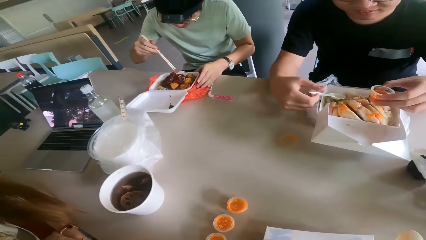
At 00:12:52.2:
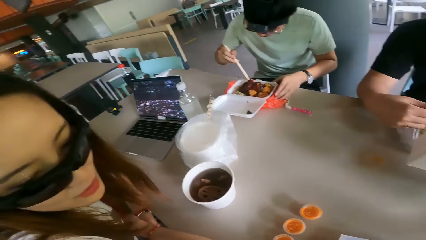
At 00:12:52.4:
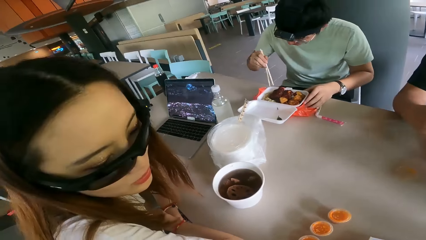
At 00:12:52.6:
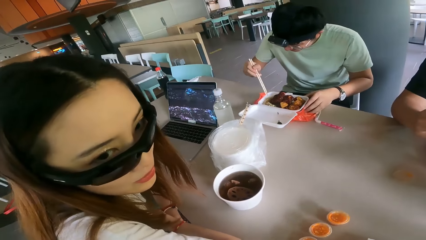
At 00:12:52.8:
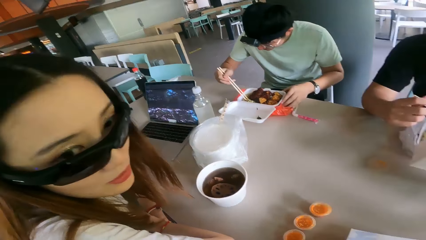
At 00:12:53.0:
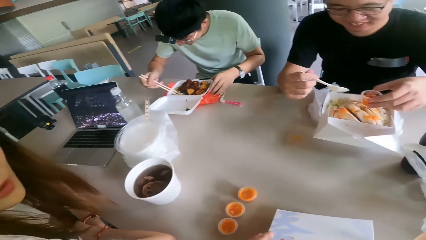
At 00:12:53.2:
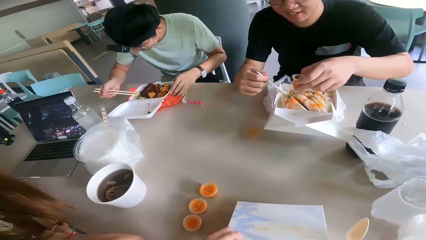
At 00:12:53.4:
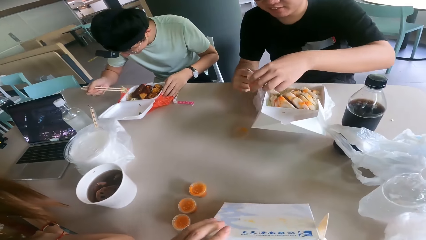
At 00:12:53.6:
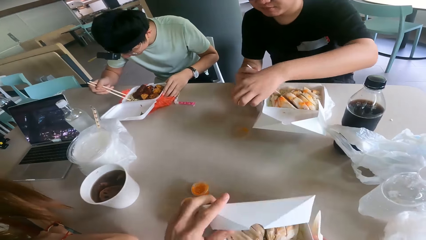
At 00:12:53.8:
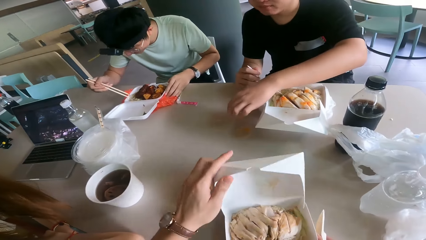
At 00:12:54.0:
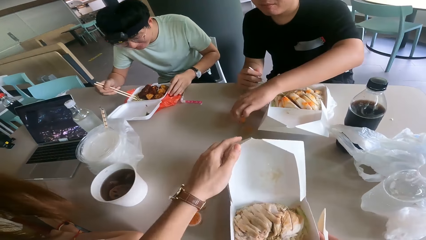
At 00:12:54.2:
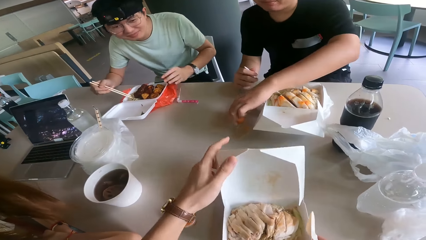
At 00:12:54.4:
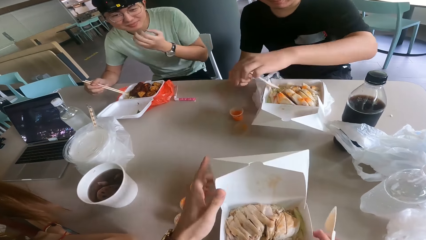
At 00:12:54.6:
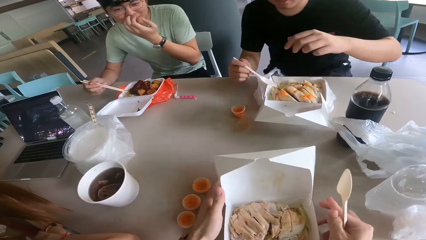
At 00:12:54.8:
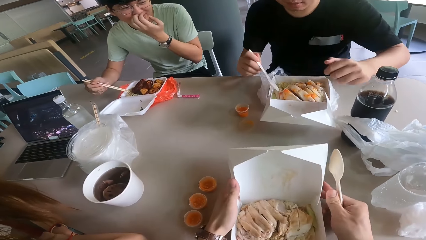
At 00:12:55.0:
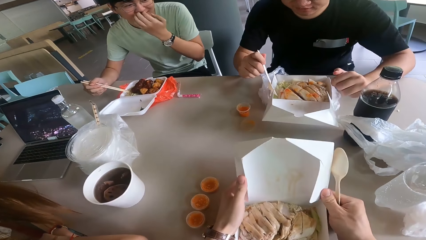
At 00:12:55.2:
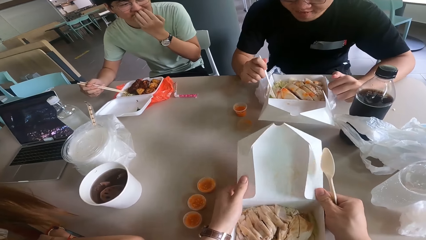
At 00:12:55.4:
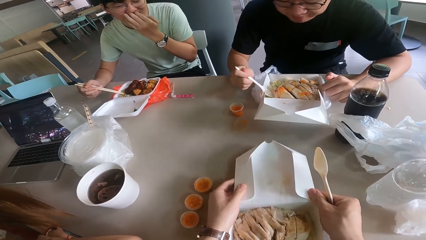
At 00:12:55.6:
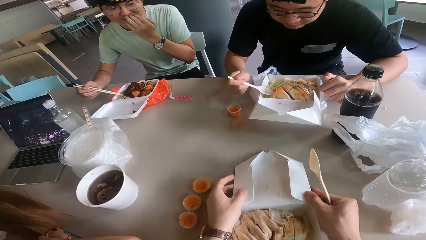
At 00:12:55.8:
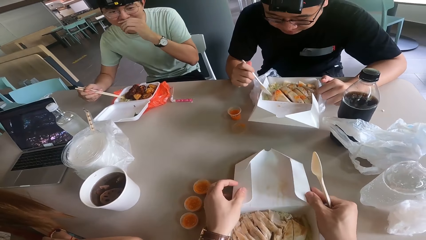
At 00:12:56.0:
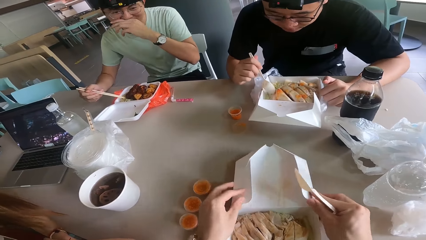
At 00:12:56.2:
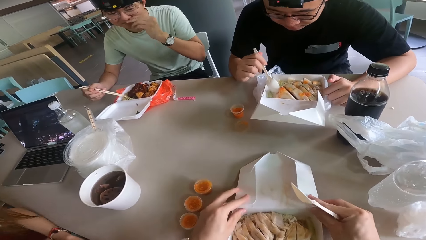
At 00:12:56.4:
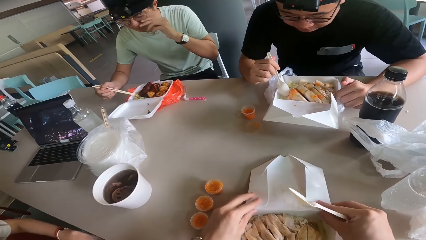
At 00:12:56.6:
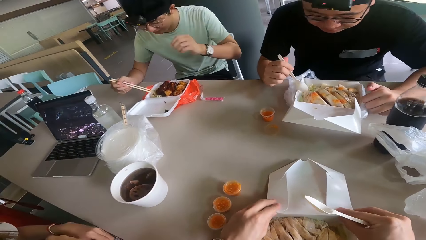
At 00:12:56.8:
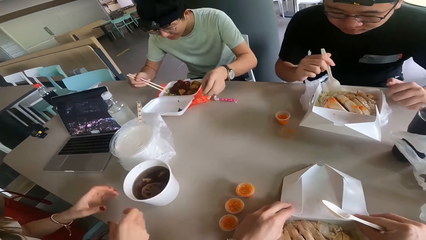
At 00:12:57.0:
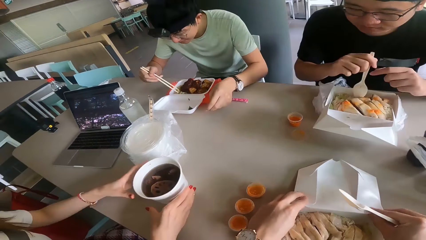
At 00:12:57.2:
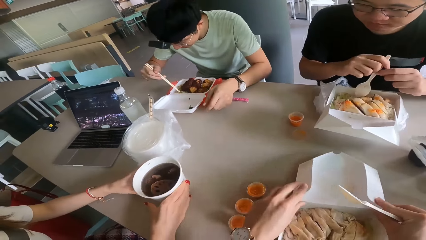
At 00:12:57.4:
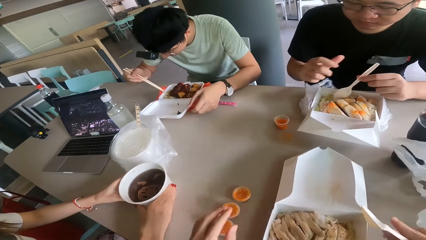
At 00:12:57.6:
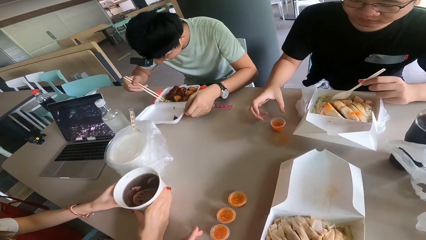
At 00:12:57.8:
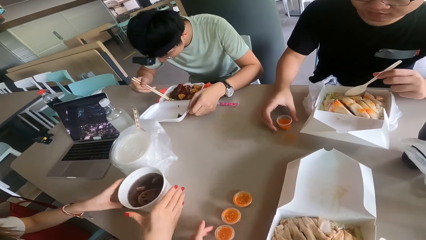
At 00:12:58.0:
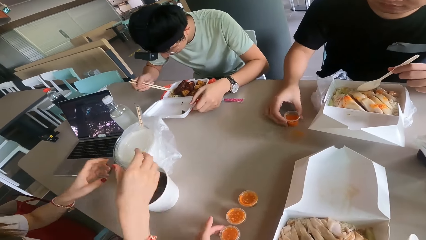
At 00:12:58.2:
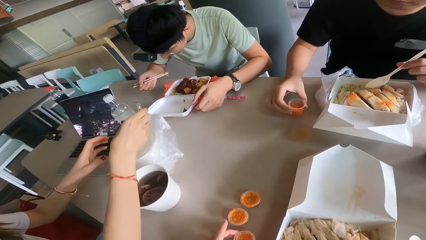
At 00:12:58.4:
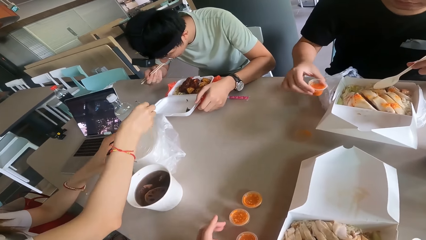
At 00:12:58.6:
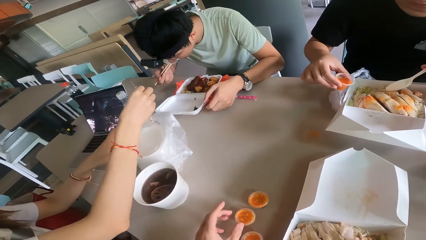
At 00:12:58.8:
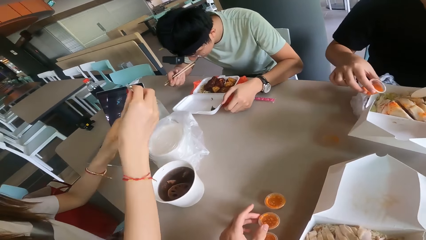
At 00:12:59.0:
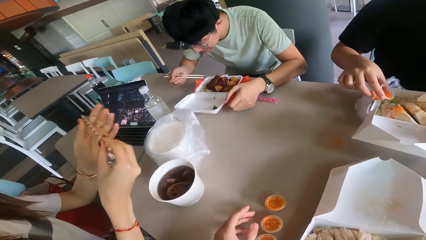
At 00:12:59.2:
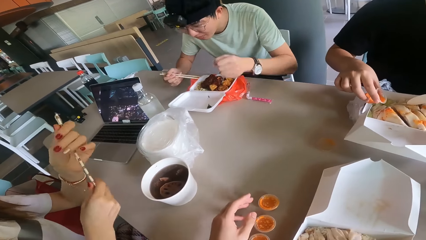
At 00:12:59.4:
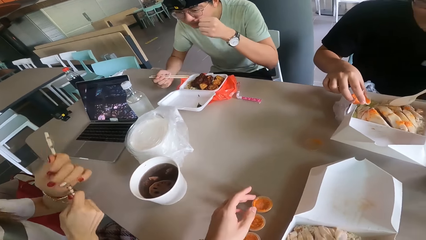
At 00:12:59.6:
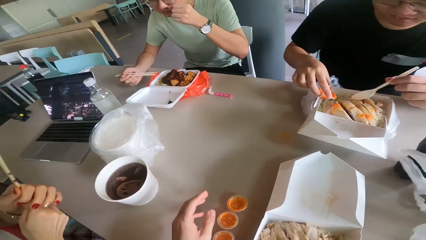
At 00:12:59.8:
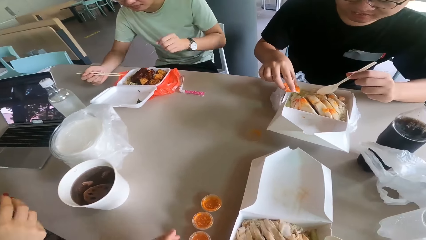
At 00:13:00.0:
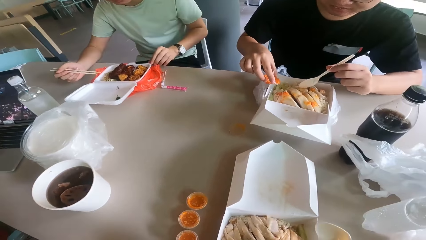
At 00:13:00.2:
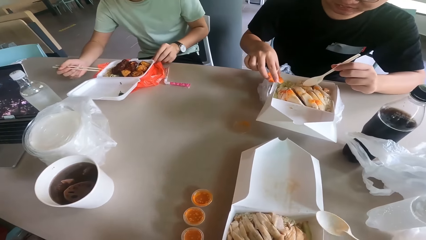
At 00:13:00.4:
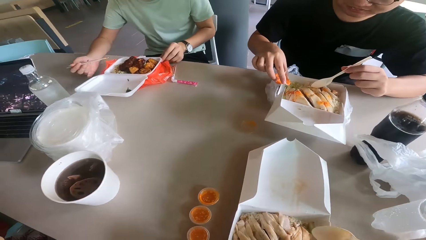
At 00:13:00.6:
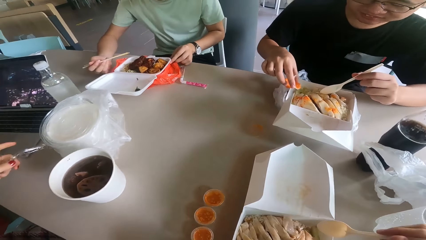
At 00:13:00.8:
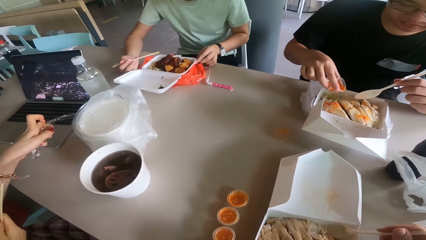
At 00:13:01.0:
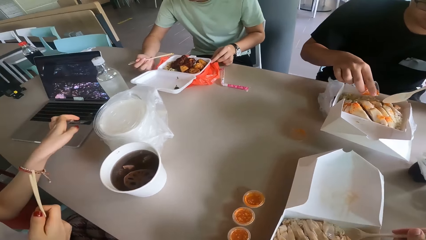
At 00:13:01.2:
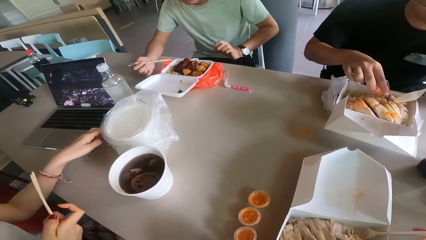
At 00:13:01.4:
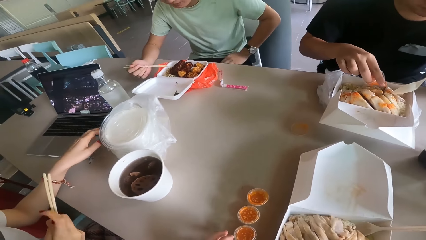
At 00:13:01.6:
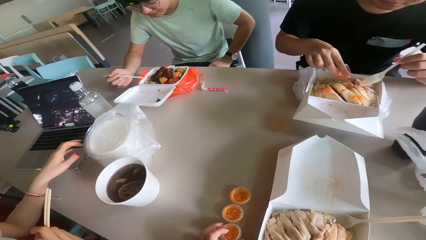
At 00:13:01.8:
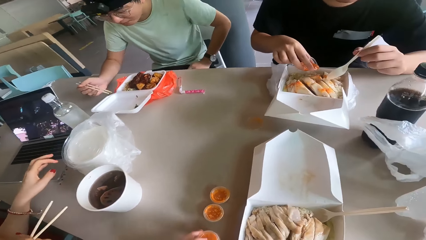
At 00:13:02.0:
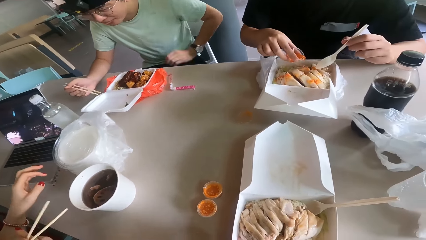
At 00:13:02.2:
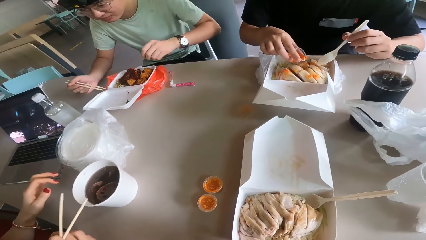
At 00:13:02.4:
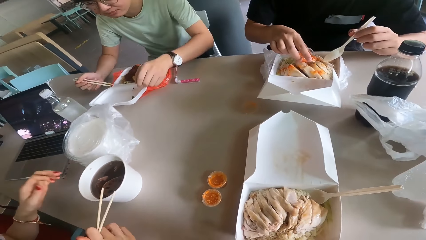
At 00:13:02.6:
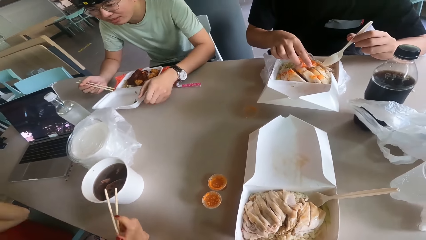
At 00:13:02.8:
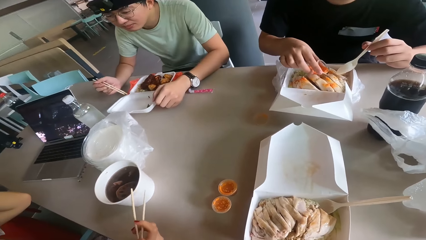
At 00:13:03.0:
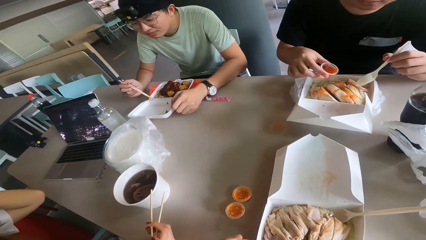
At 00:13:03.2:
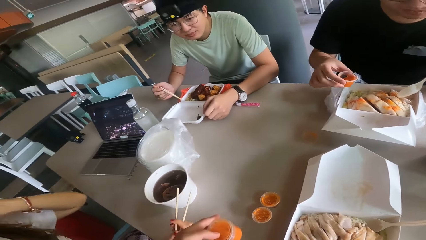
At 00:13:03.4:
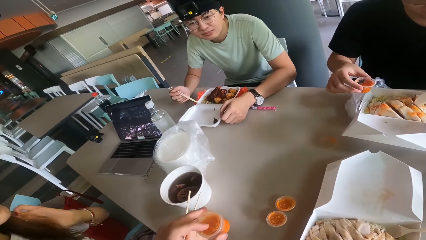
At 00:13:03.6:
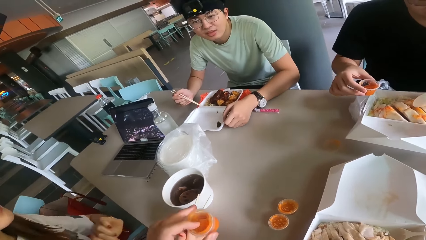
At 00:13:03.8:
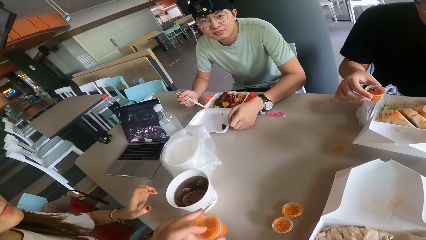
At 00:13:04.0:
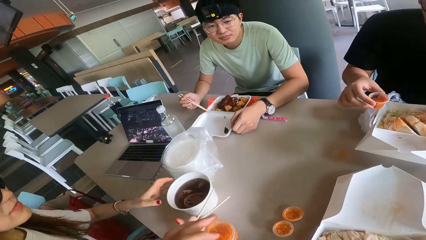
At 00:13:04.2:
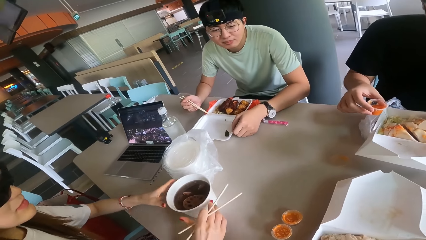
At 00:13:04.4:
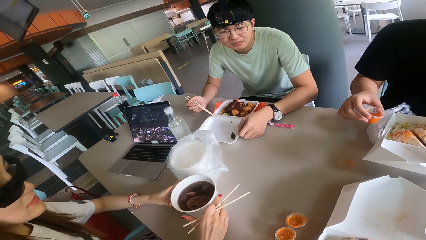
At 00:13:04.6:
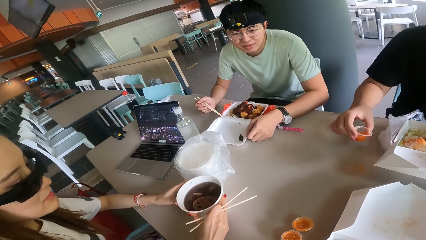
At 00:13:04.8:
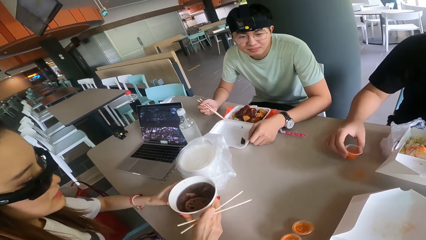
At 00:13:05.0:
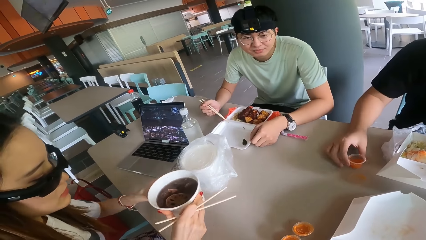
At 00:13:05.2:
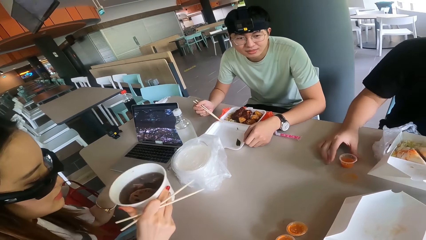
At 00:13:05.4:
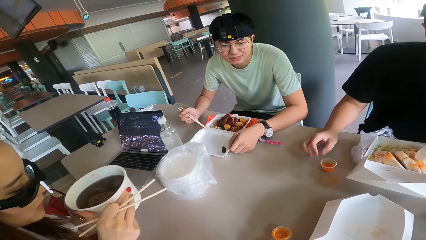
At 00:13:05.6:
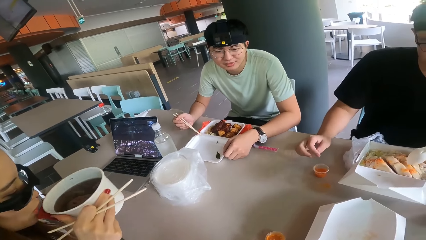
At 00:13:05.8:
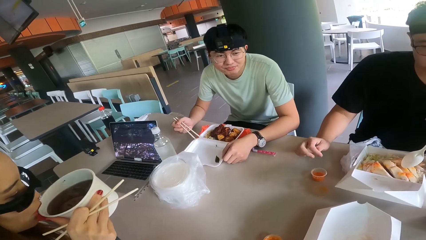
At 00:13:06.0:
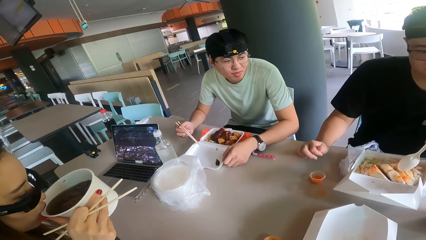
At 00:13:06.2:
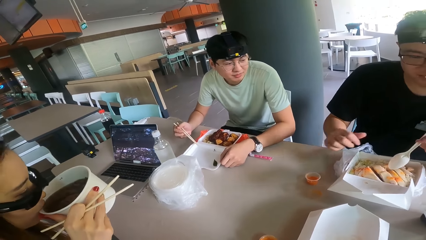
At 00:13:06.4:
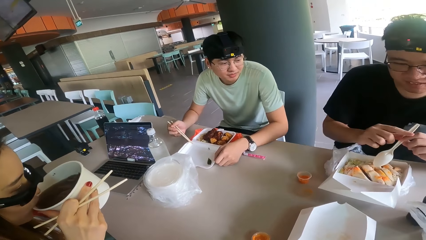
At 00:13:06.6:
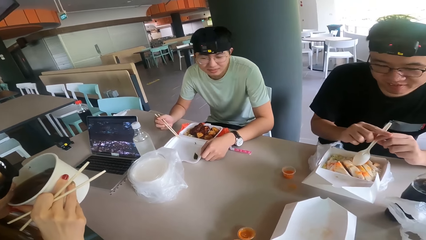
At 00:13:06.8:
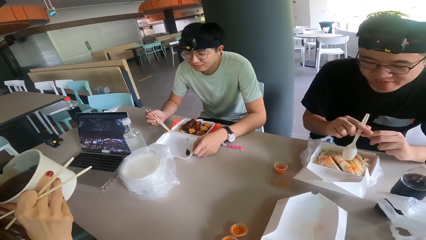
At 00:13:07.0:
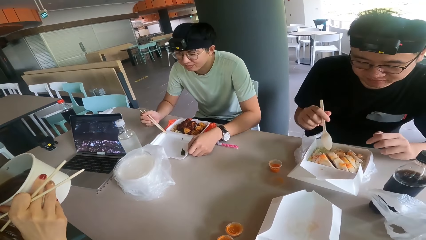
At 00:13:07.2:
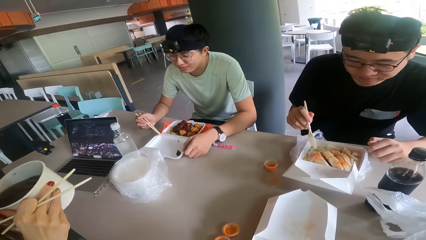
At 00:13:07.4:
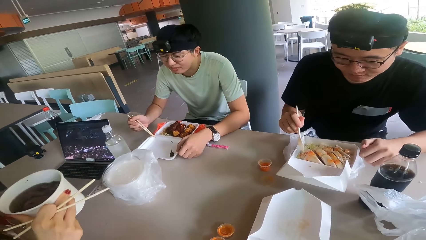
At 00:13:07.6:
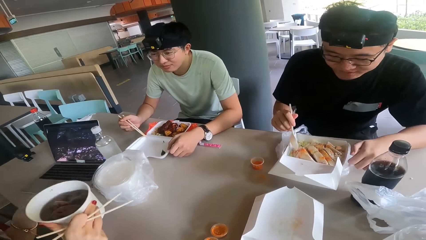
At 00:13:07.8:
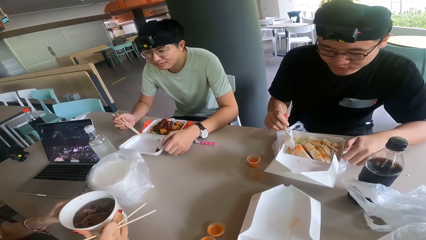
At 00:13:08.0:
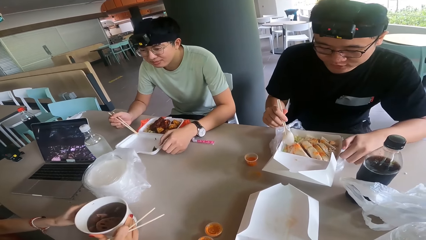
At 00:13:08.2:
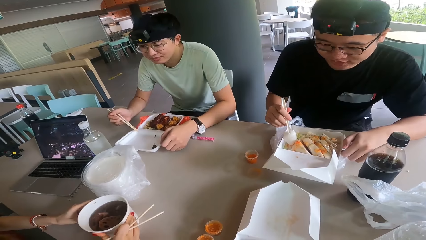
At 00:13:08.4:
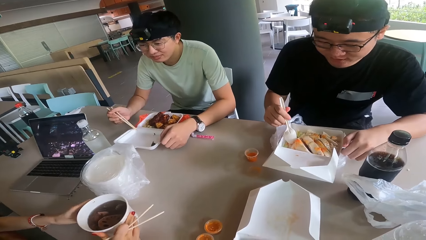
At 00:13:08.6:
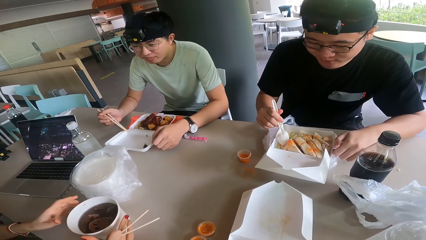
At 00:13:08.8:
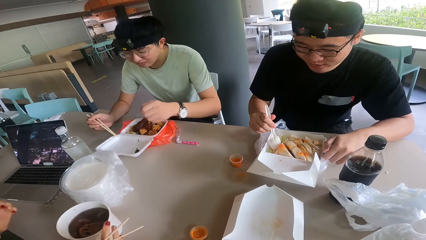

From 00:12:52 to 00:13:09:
The camera wearer opens his food. They hold the box. A lady picks up a chopstick from the table. A person holds the meal. A man puts sauce in his food. Another person holds the cup.
